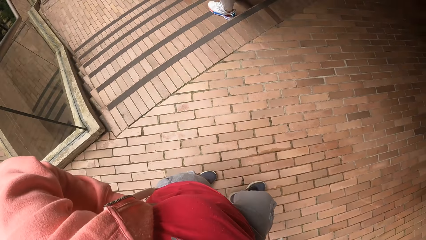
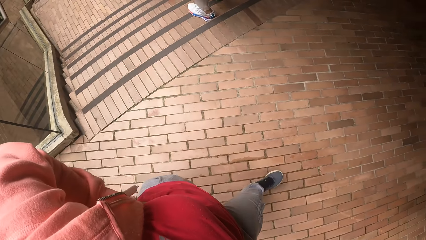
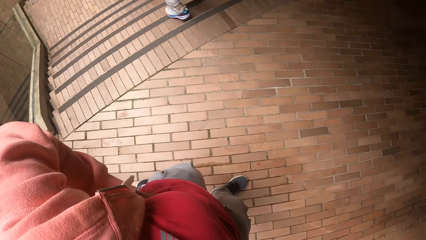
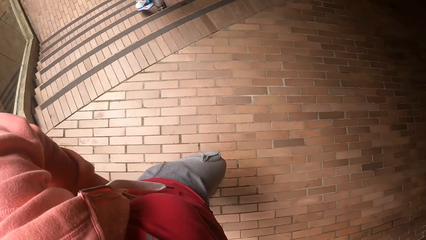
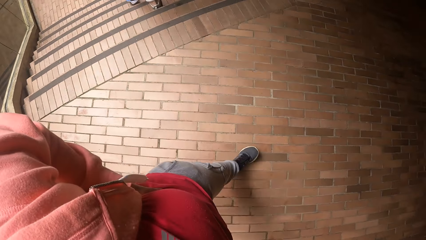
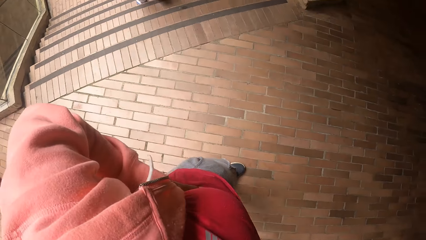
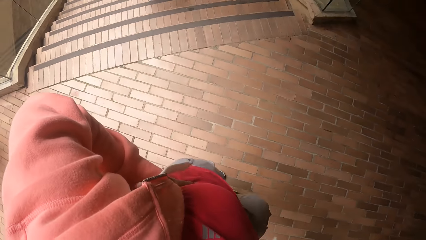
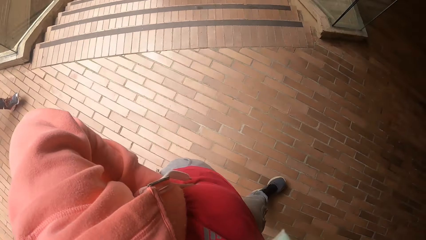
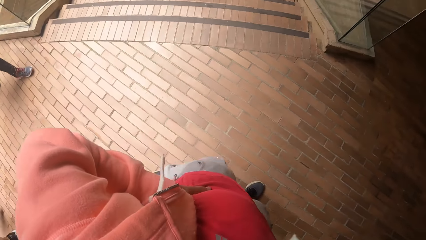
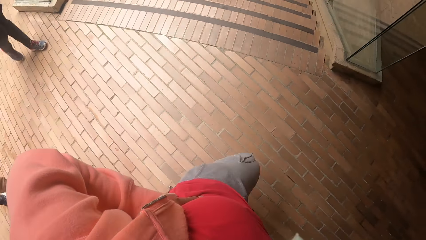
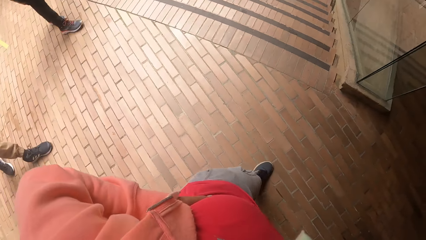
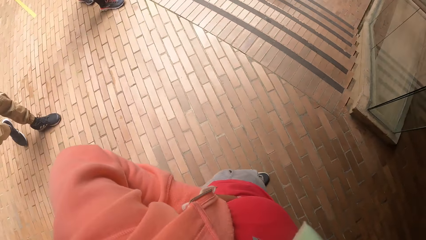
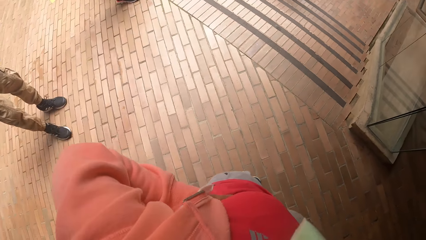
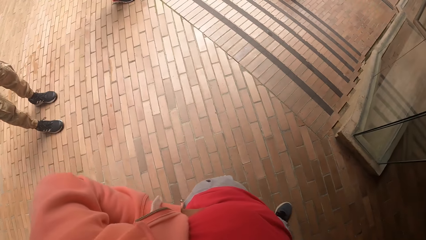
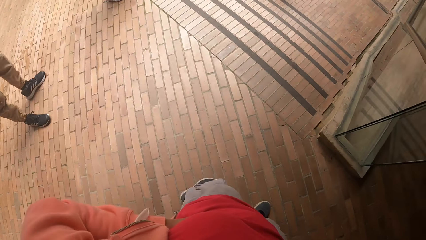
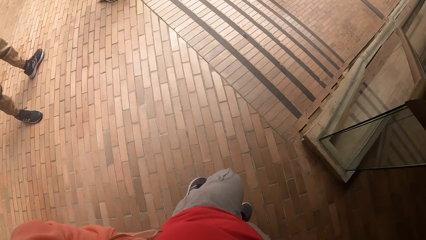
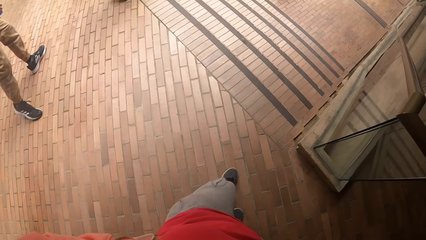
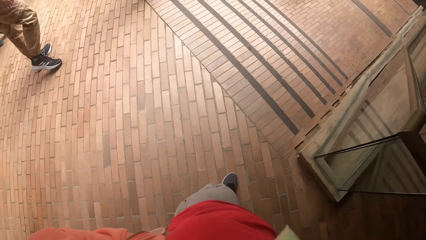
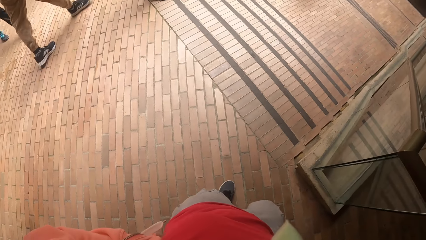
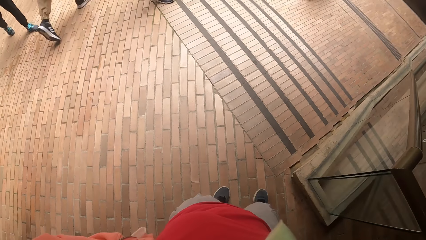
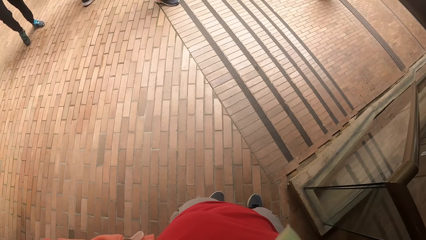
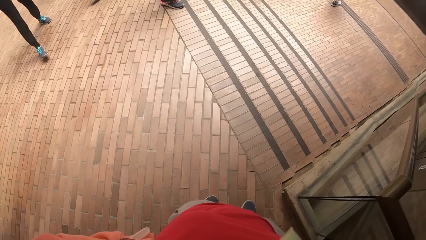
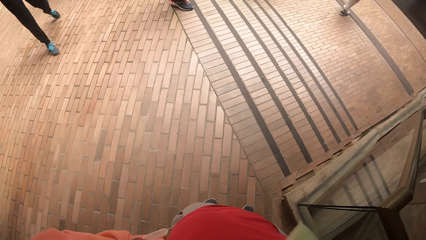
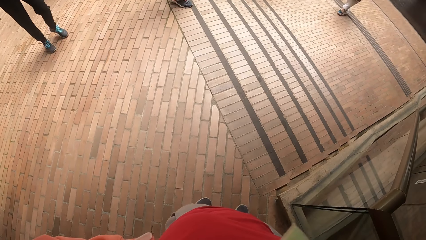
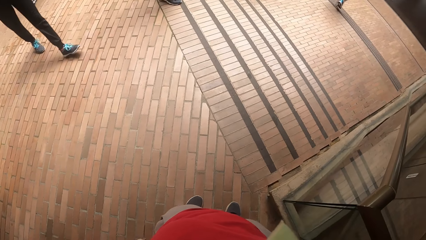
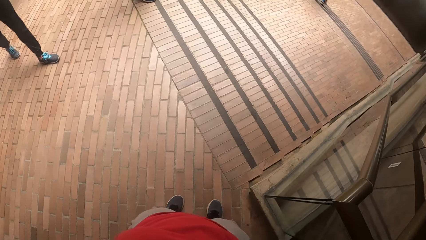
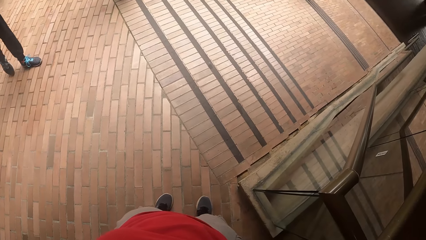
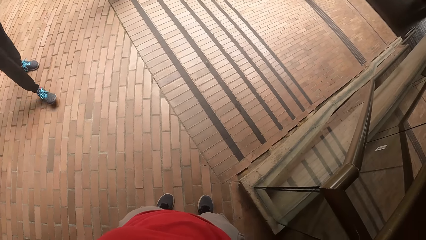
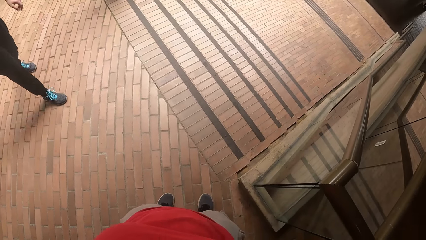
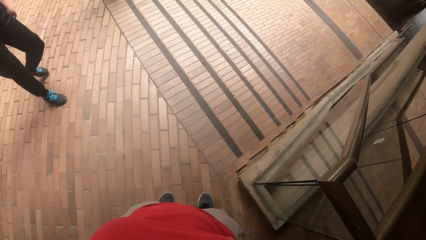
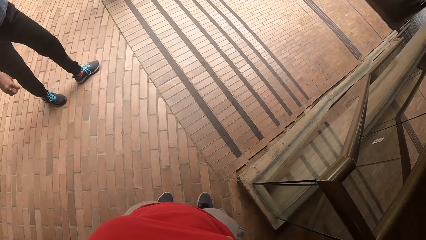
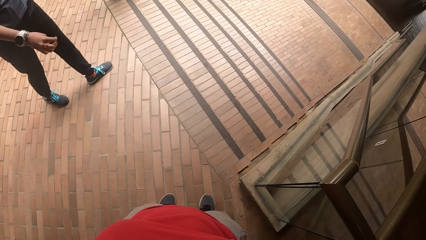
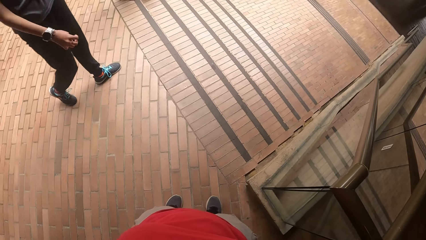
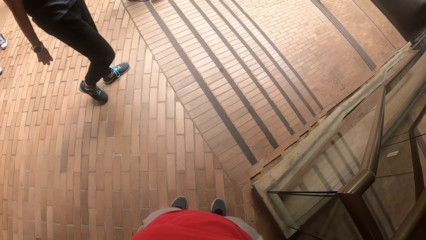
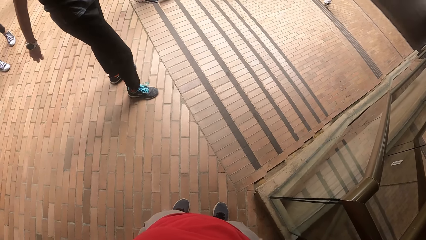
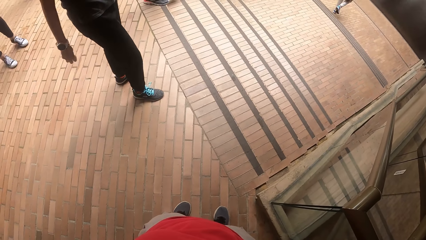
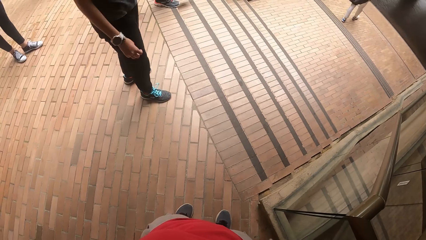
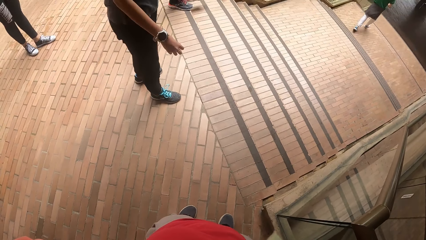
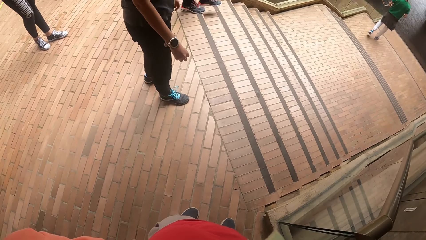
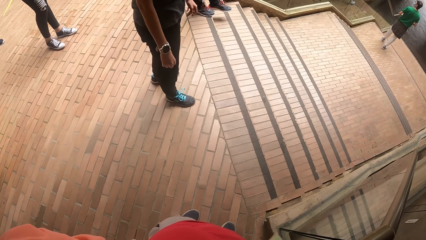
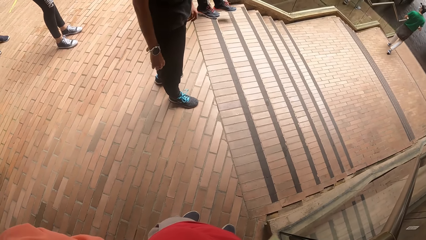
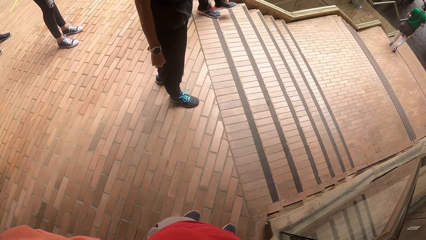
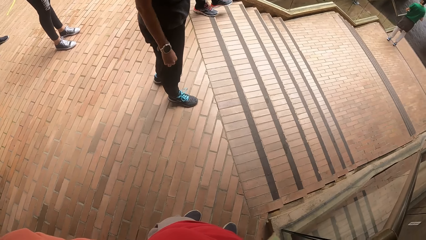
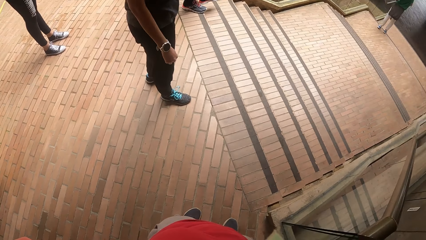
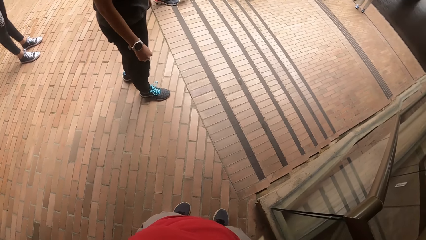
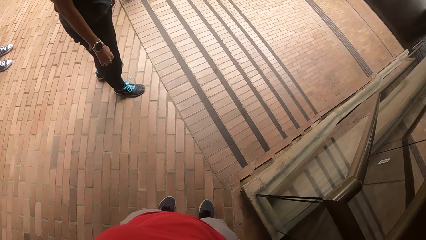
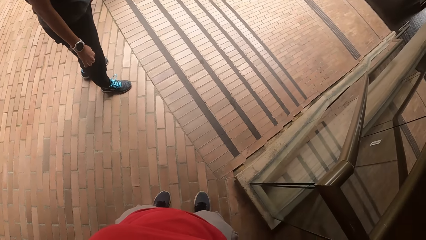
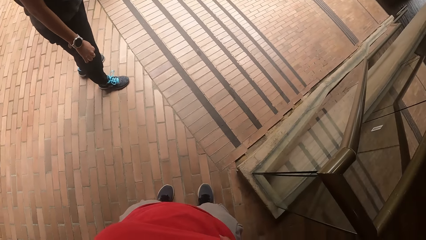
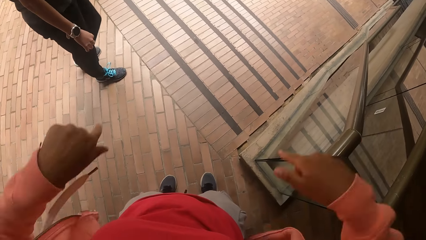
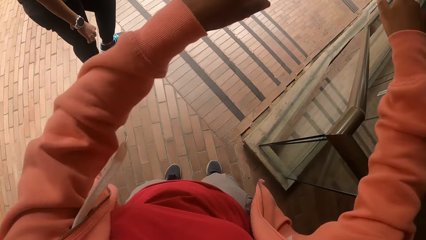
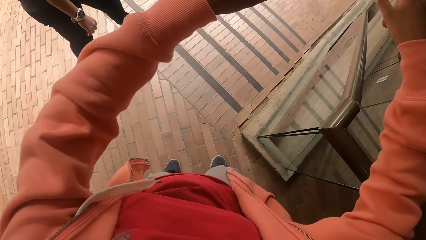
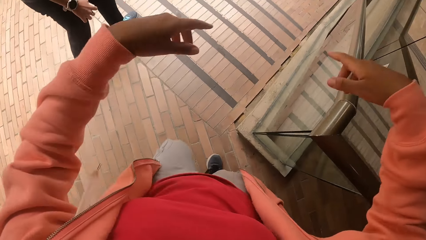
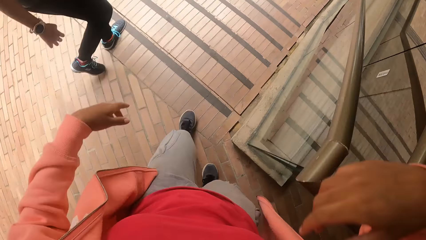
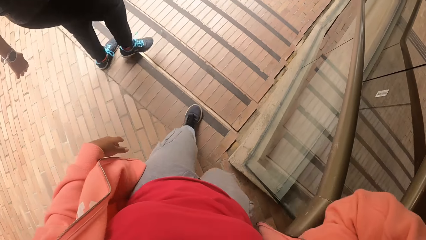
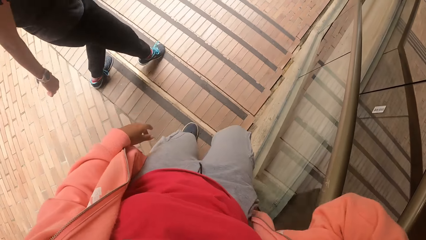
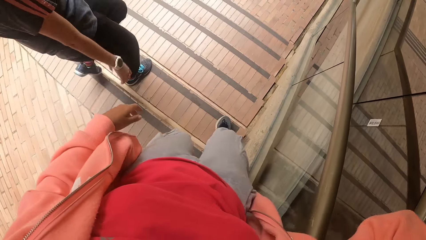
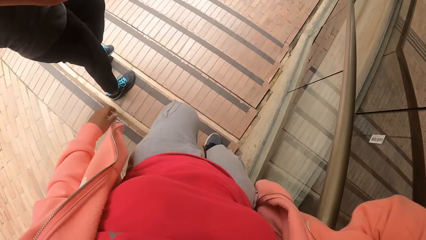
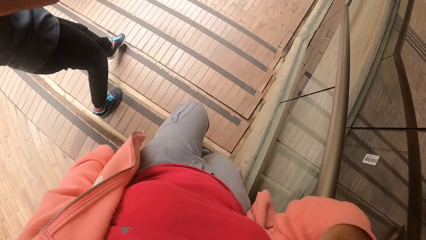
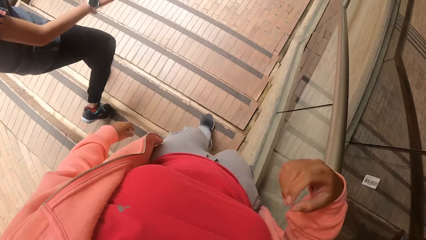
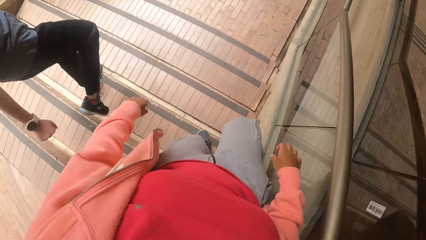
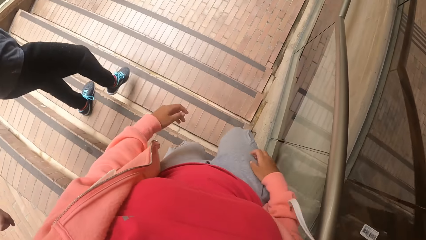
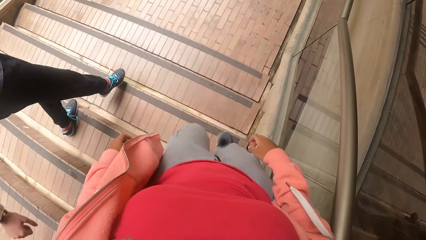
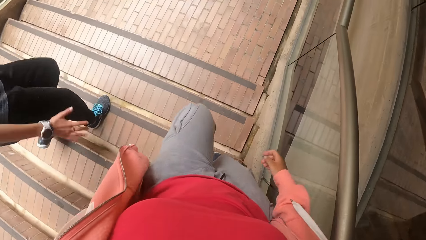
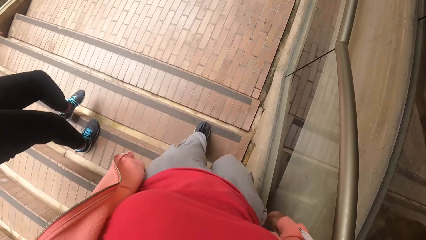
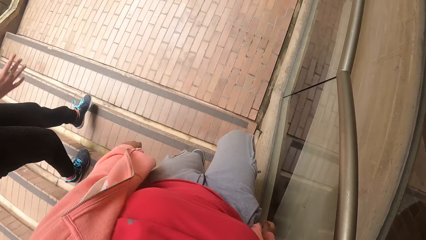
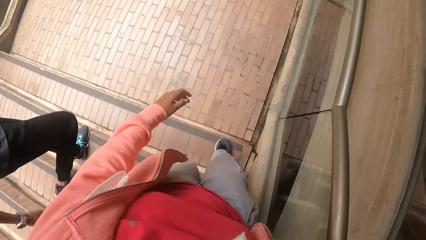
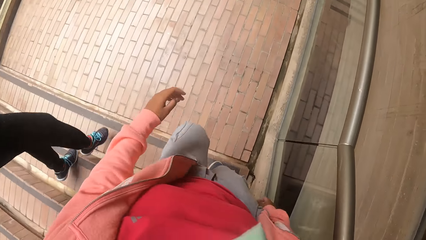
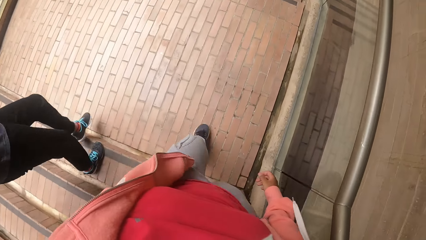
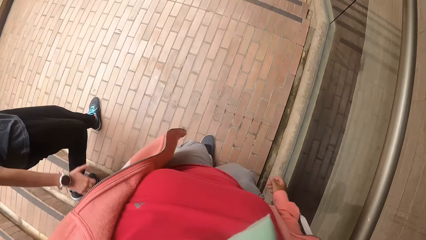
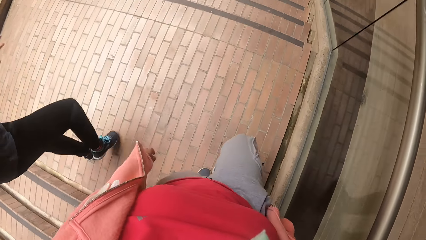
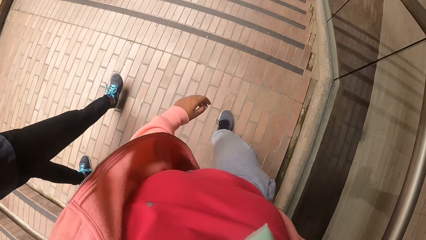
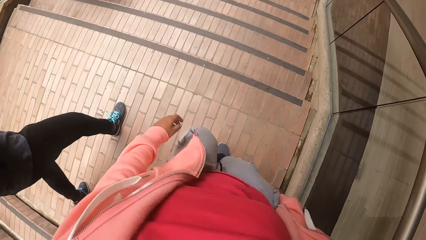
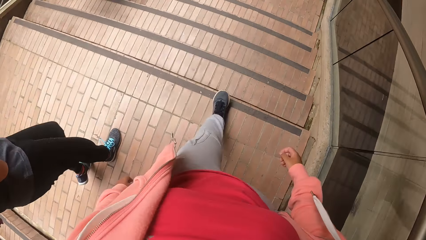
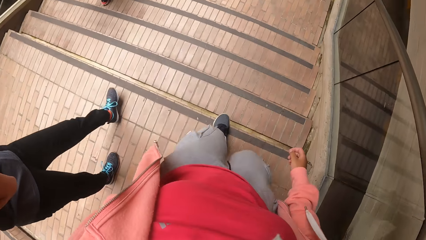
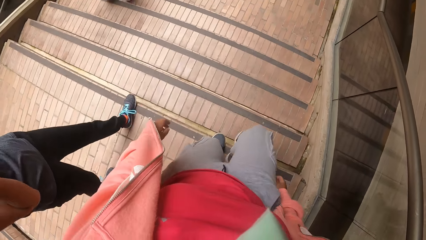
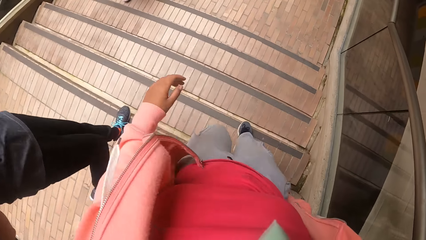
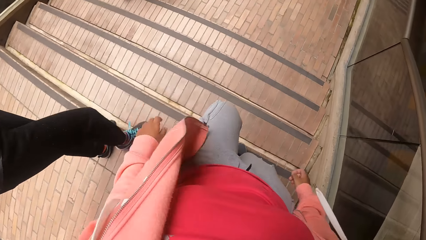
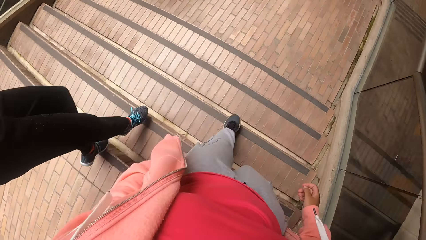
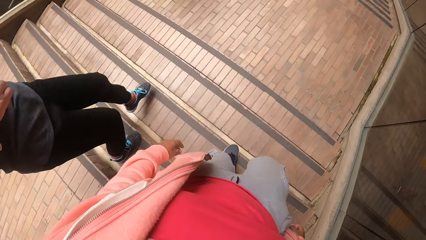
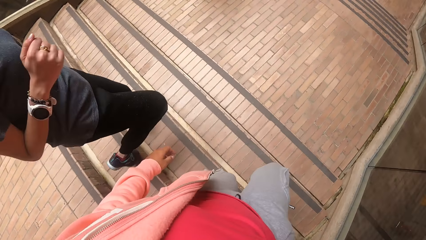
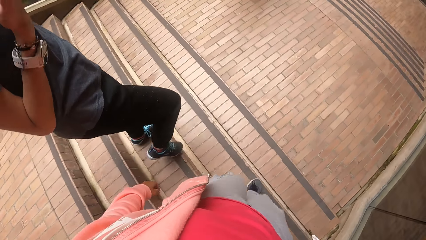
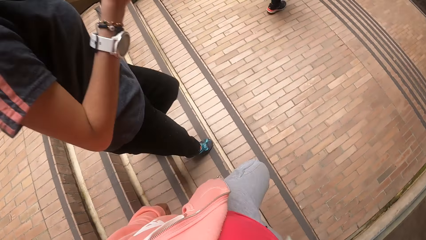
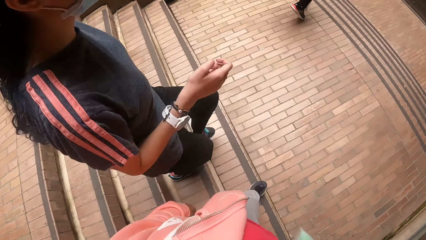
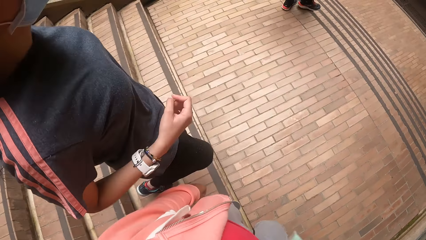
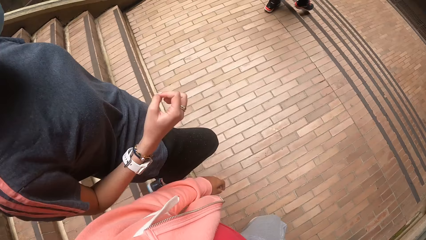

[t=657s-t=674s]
The camera wearer interacts with a woman. They walk down the stairs with the group of people.
